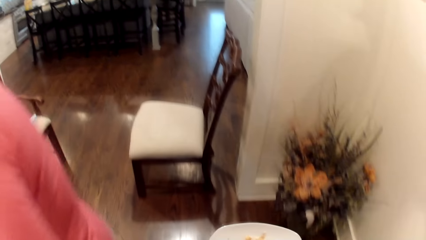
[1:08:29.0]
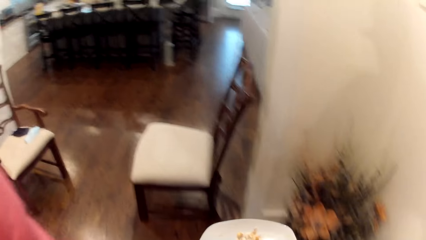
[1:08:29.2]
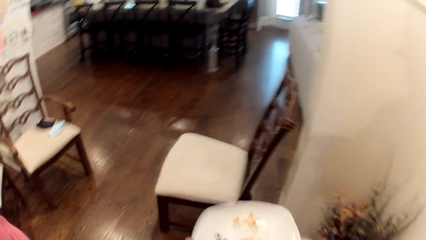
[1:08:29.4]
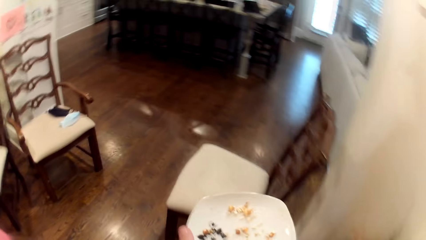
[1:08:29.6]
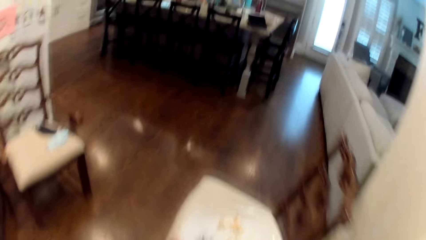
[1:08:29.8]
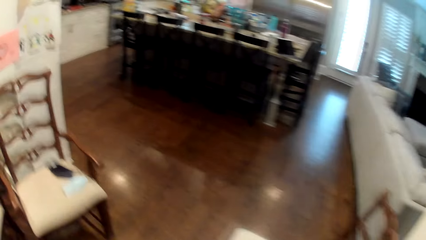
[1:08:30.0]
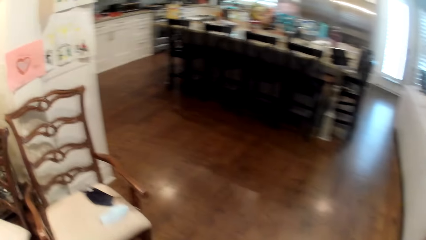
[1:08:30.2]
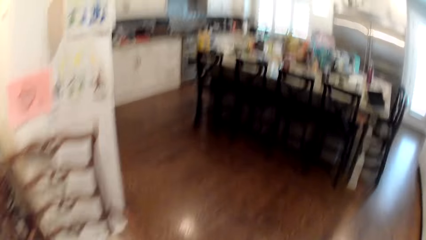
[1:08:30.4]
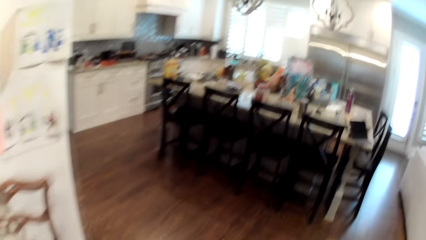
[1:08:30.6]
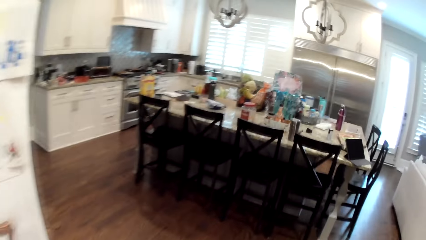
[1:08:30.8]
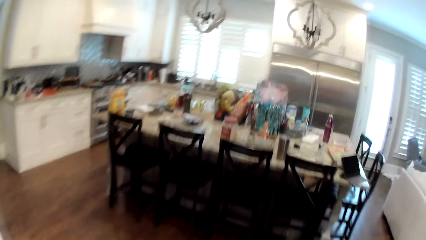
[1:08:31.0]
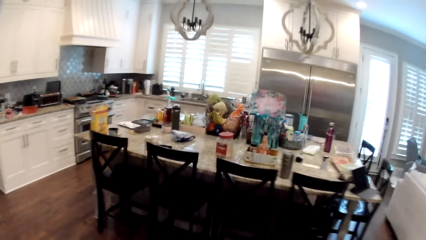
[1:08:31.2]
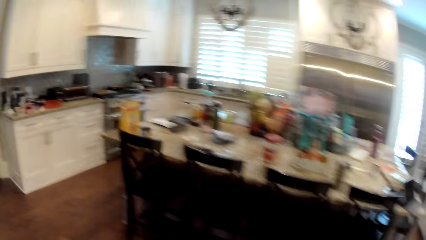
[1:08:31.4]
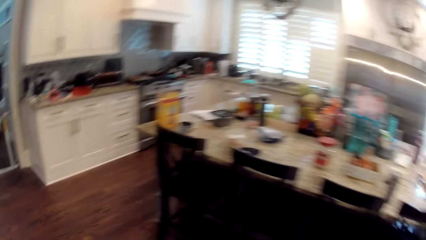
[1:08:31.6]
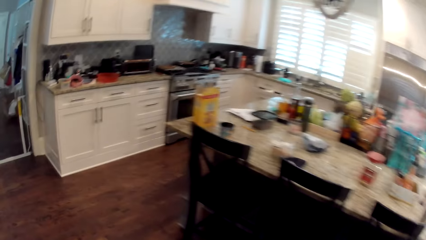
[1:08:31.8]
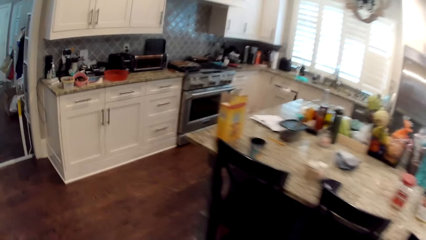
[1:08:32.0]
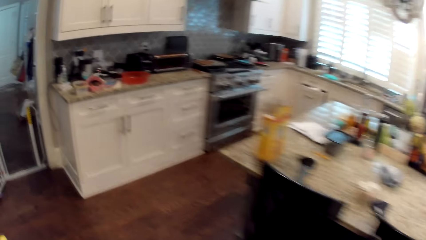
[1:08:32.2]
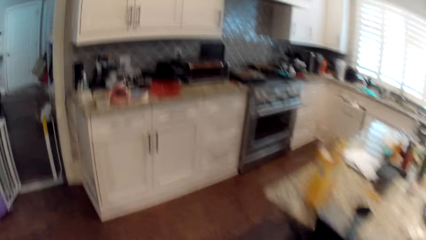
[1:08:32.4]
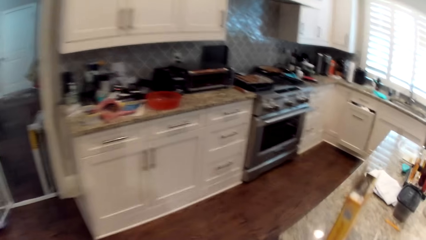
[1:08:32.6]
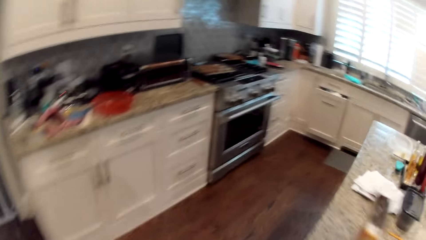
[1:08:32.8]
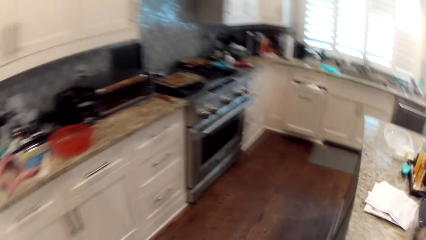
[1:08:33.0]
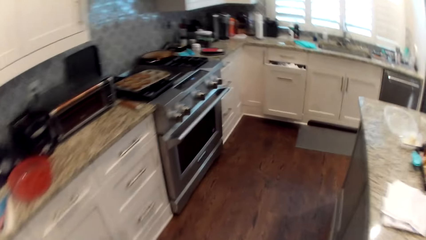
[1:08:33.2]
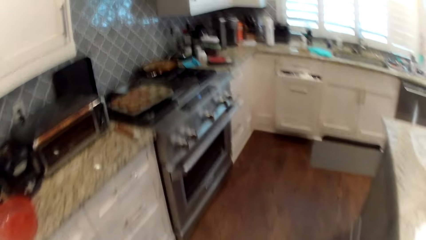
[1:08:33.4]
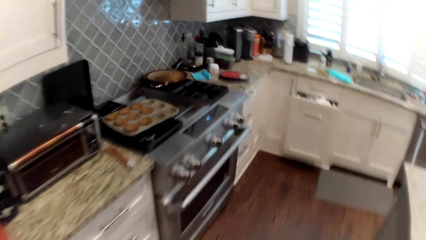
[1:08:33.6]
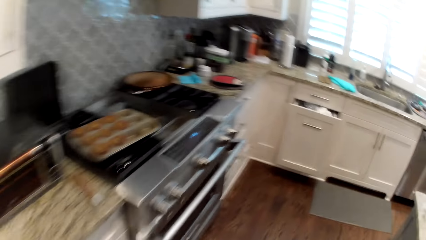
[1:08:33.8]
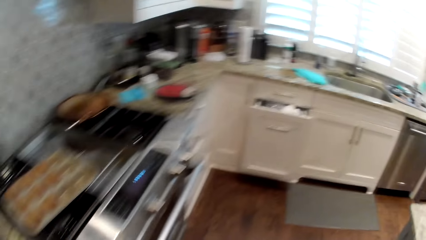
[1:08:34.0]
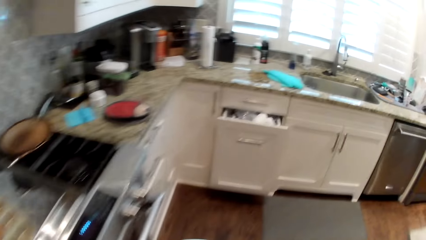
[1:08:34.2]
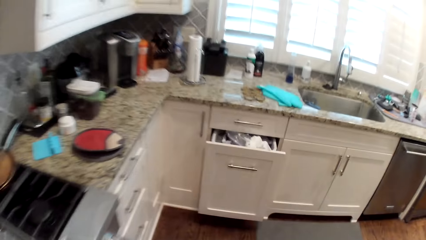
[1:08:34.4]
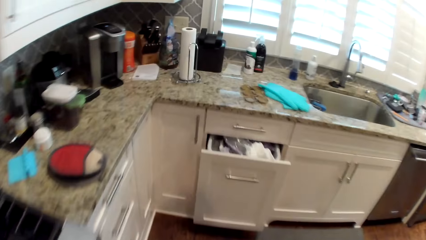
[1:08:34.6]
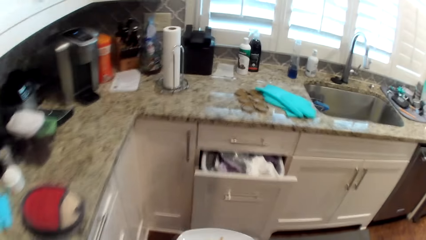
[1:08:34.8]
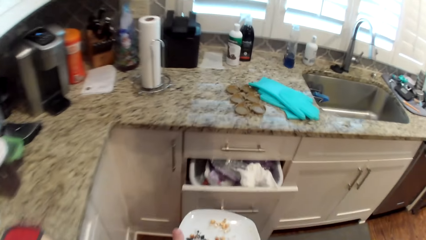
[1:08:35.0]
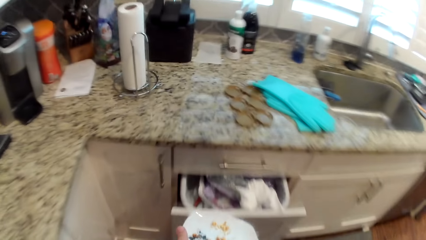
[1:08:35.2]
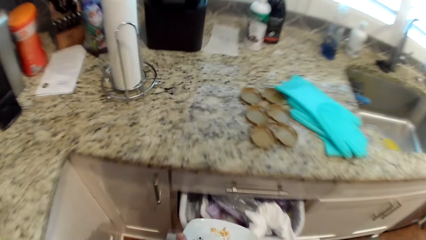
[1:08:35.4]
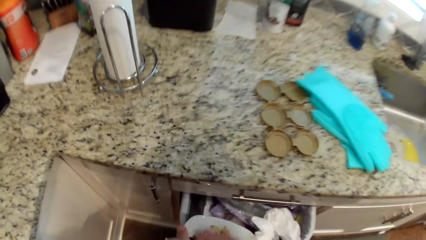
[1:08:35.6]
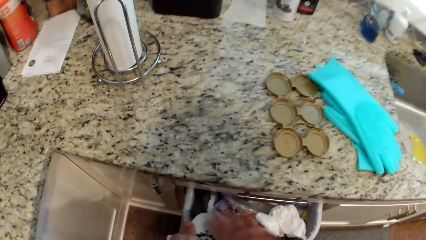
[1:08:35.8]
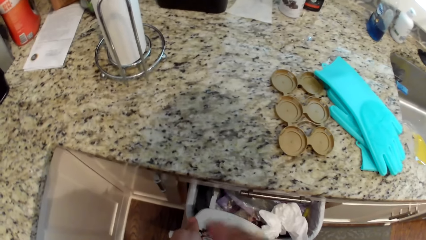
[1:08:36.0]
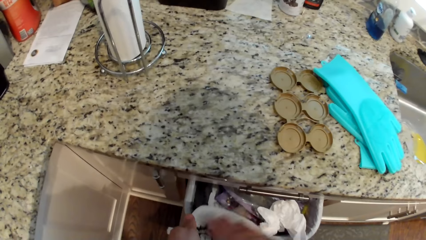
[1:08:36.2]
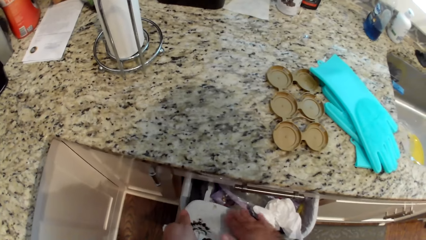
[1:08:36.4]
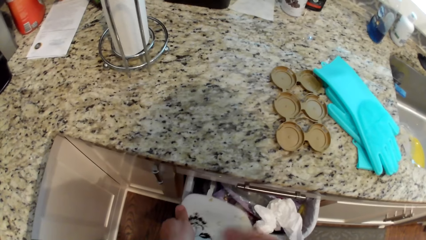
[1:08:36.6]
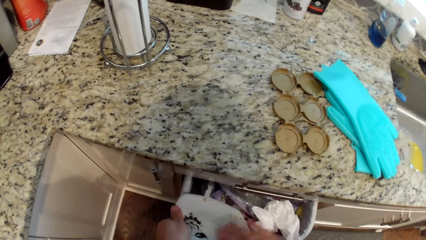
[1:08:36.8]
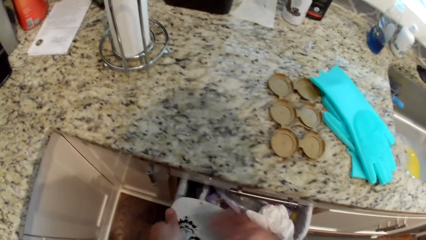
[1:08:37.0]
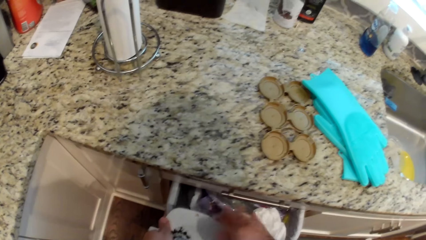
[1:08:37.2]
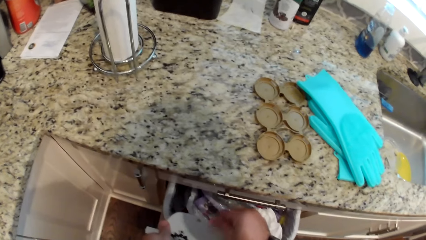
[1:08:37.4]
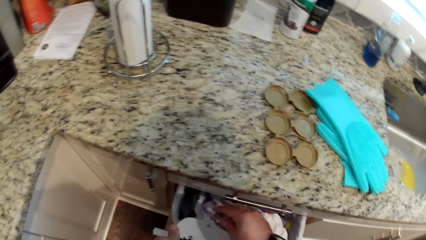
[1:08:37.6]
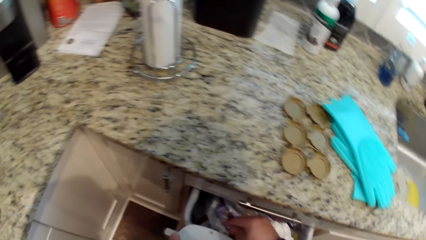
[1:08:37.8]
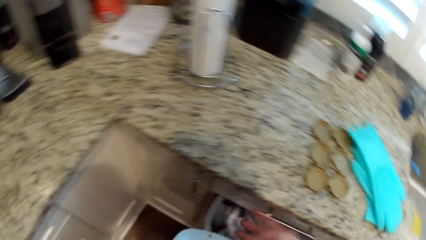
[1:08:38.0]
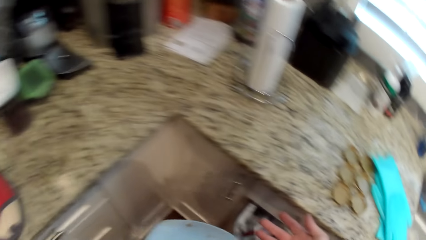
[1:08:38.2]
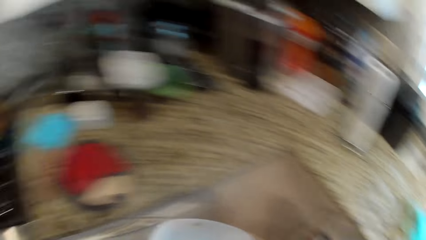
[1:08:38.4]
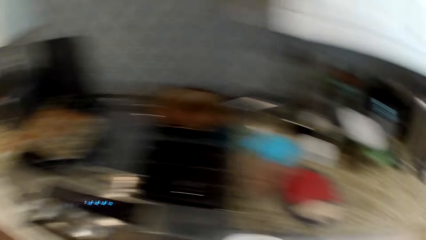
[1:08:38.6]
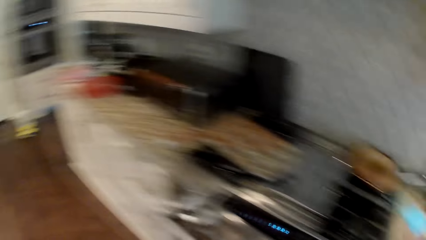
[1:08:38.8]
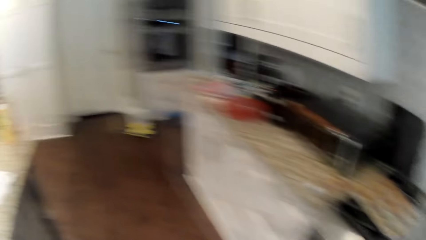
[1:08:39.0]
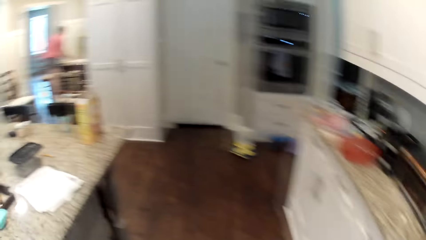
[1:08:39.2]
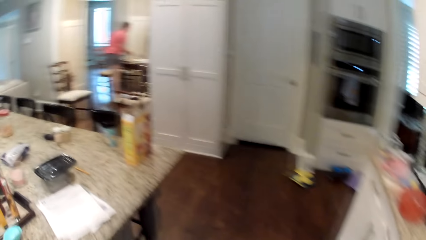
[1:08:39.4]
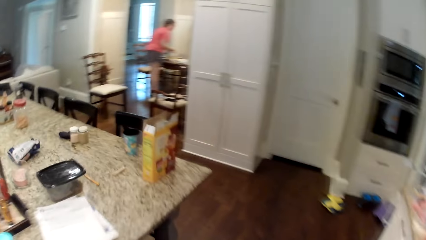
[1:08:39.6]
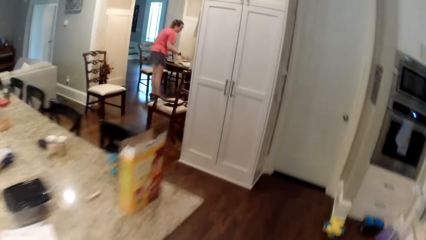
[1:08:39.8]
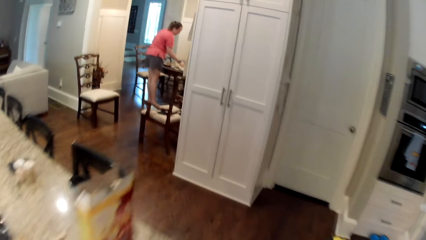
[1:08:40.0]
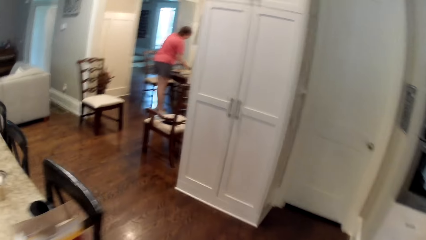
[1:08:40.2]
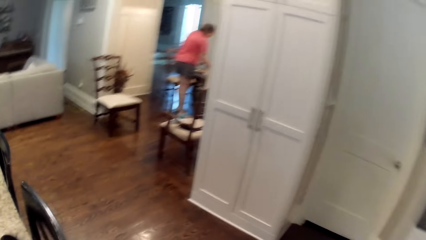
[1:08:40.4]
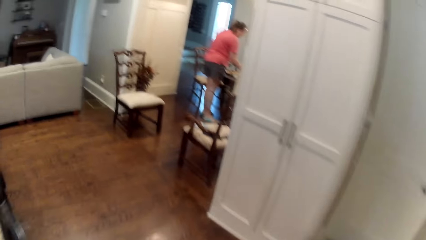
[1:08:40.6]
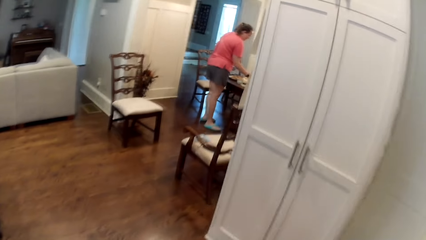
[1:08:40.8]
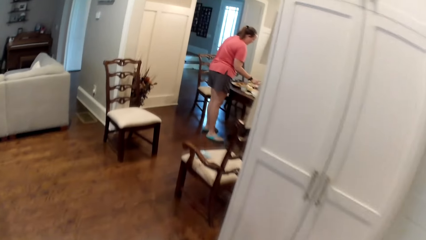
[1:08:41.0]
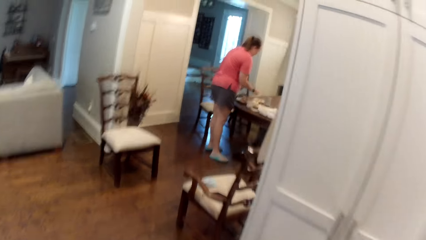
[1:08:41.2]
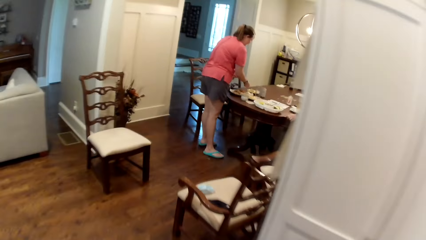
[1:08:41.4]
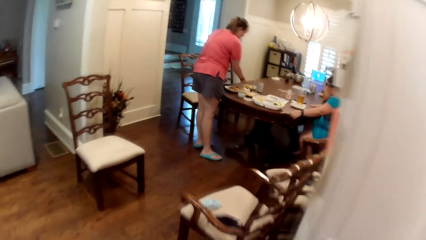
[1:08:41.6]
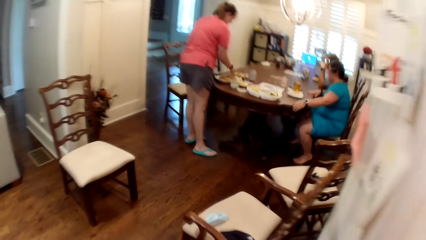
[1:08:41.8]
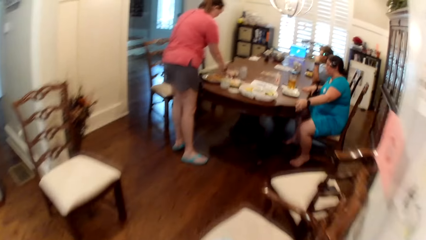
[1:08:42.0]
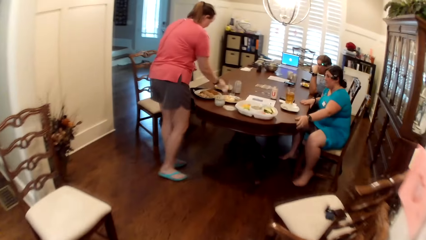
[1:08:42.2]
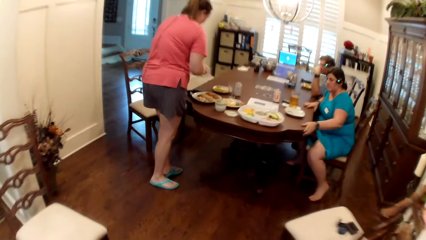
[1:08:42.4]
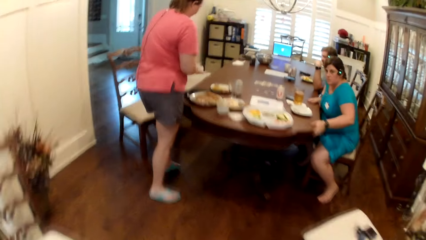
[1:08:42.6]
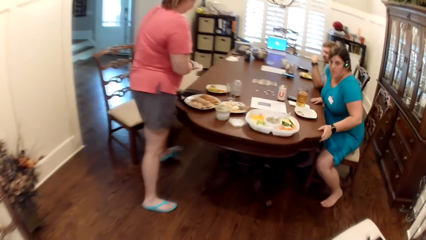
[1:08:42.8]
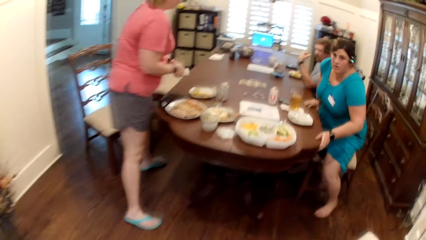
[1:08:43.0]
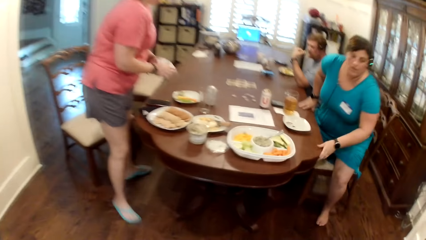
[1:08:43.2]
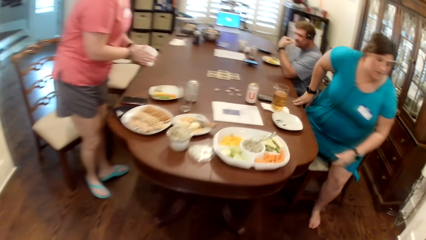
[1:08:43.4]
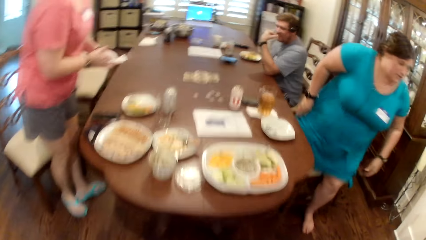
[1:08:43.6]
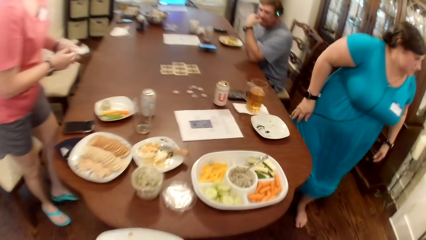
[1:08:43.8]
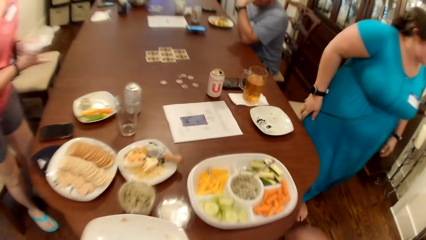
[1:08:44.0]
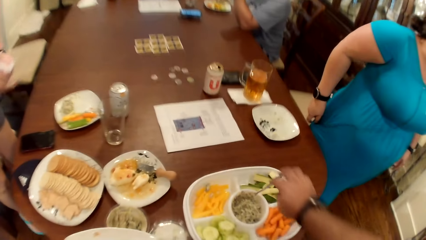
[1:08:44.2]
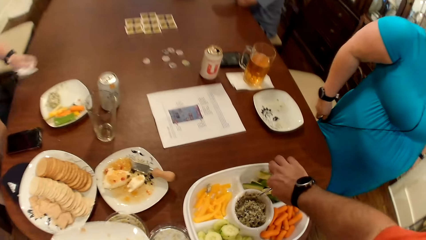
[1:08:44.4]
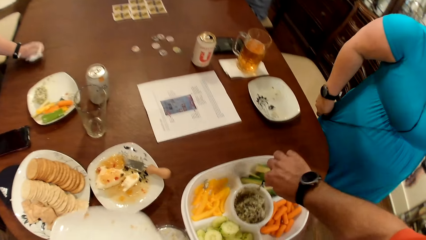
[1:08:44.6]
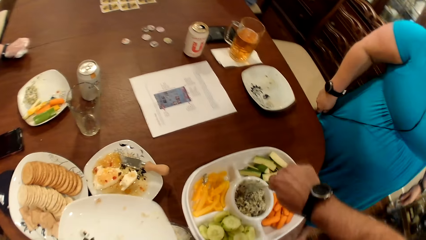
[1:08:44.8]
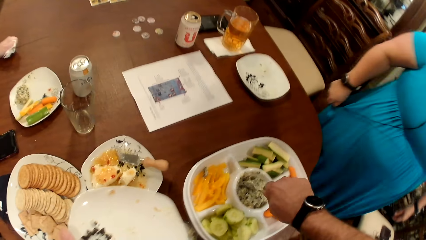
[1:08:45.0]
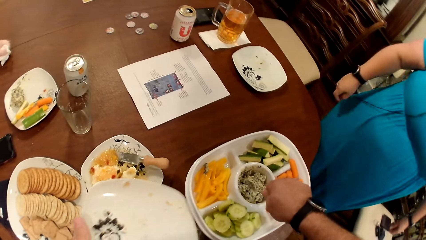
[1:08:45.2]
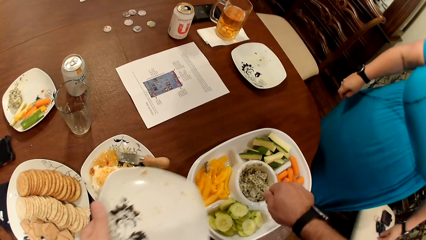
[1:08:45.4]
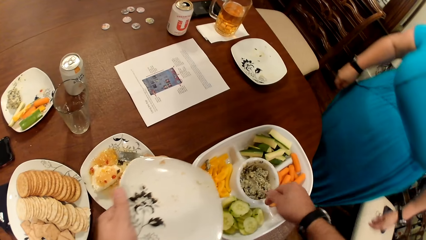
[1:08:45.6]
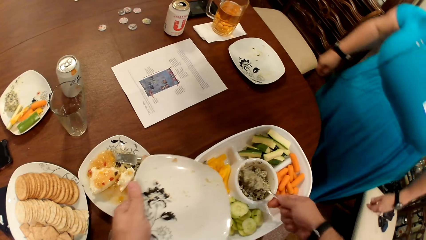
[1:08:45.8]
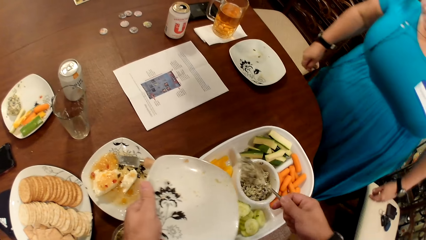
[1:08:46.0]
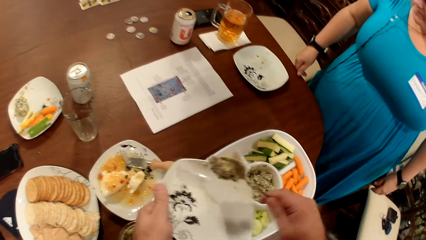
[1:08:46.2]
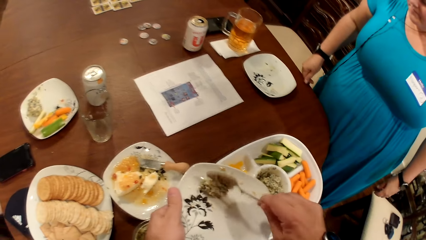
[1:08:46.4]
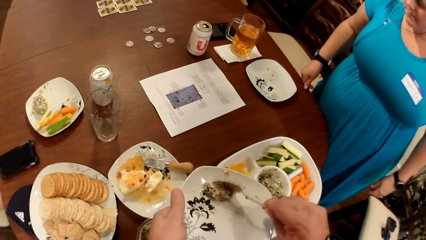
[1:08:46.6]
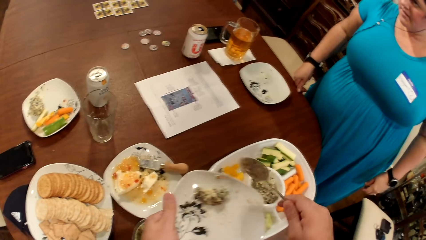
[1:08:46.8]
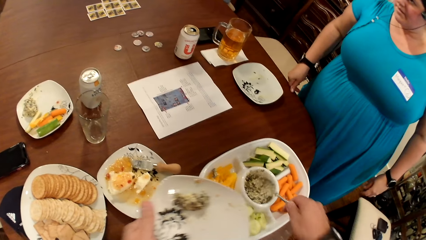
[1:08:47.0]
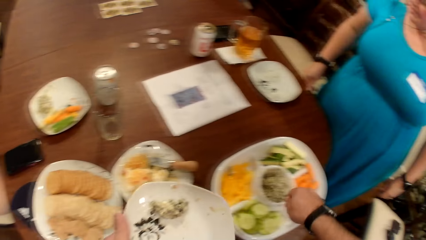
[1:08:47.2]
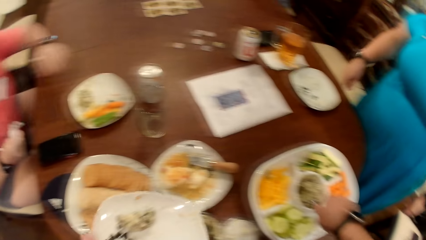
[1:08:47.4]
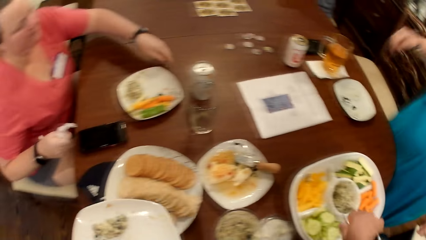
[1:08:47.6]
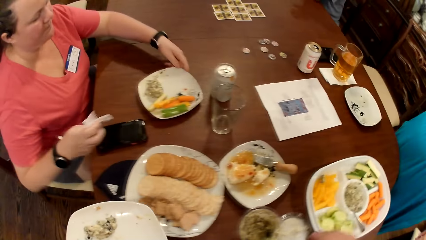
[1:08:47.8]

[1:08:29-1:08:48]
The camera wearer walks into a kitchen. He wipes the leftover in his plate into a waste bin in a drawer with his right hand. He pours the food in the trash drawer. He walks around the room. The woman lifts a tissue with her right hand and wipes her hands with the tissue. The camera wearer walks into the dining room. A woman walks around the room. The camera wearer grabs a spoon in the compartment plate with his right hand. The first woman rests her left hand on the table. The camera wearer lifts sauce in the compartment plate on the table with the spoon in his right hand. Another woman talks to the first woman. The camera wearer pours the sauce on the plate in his left hand. He drops the spoon into the plate on the table.
